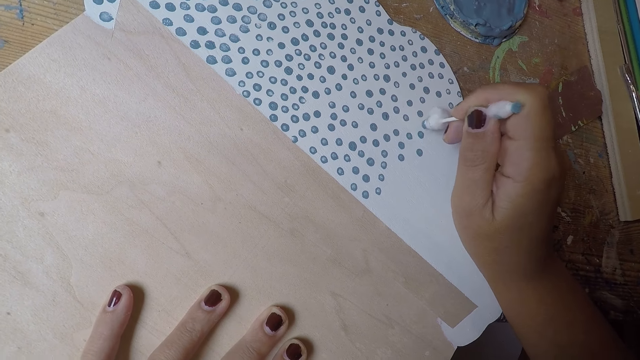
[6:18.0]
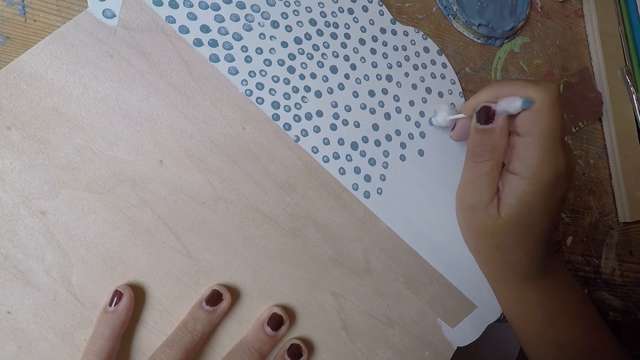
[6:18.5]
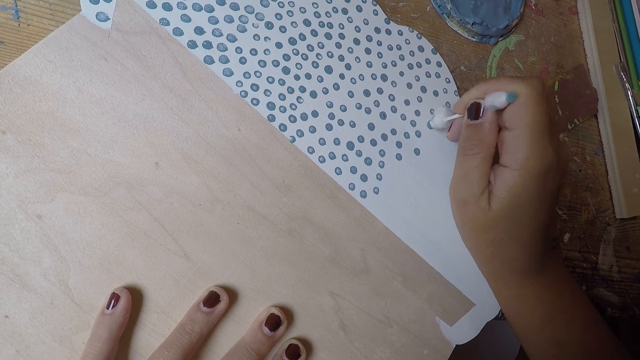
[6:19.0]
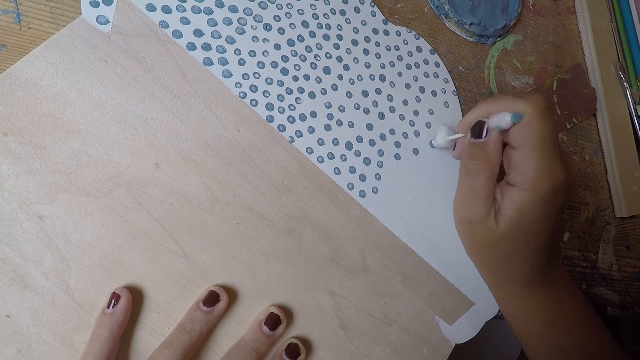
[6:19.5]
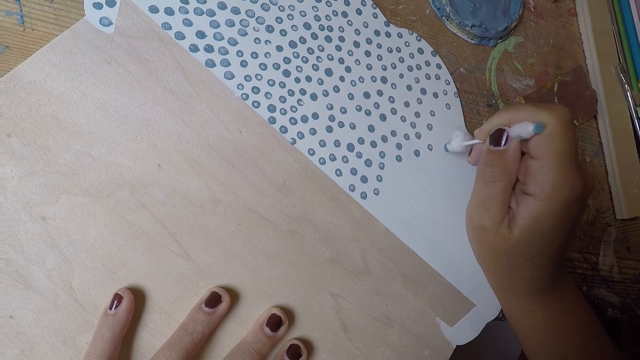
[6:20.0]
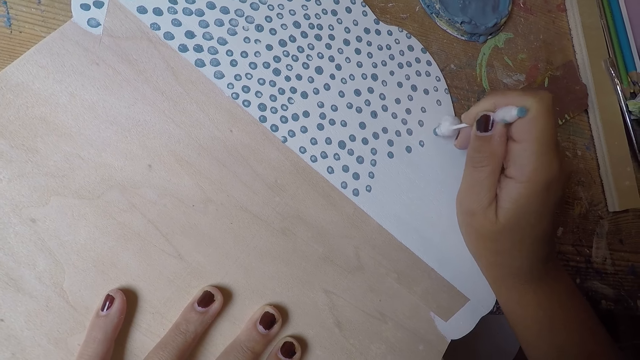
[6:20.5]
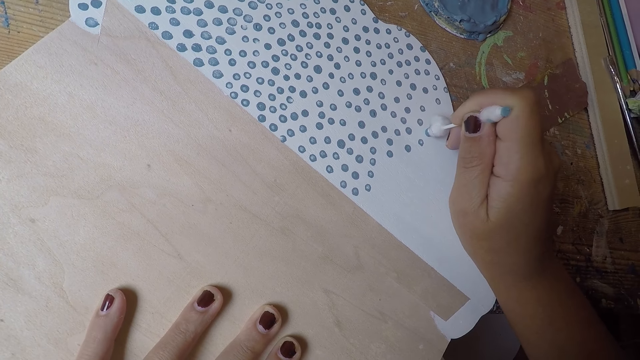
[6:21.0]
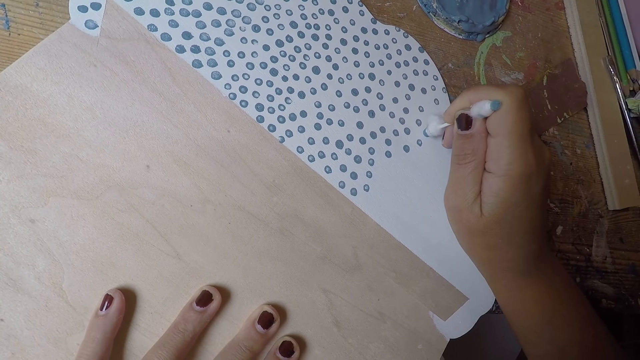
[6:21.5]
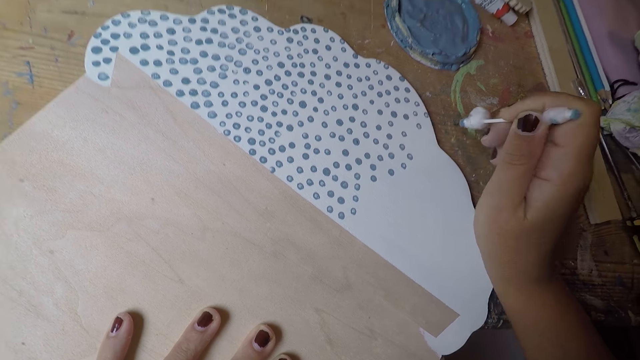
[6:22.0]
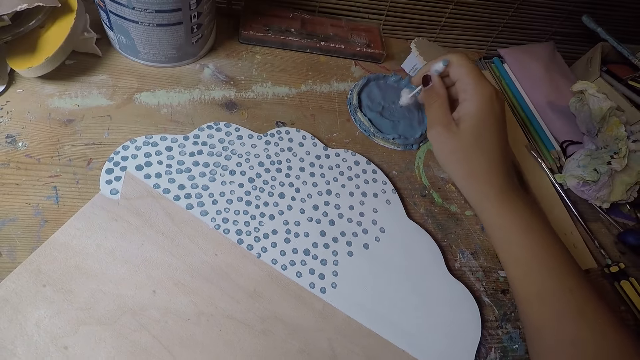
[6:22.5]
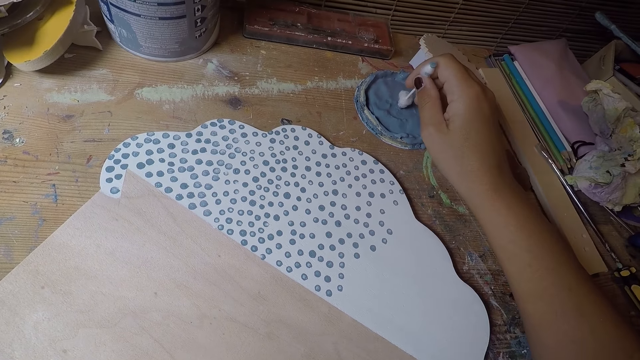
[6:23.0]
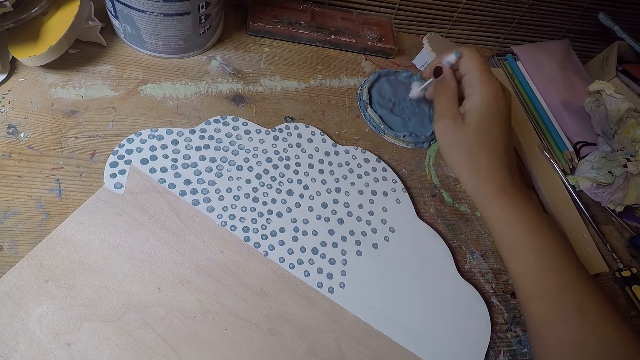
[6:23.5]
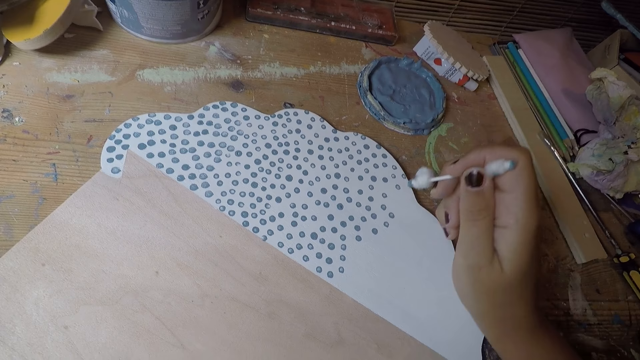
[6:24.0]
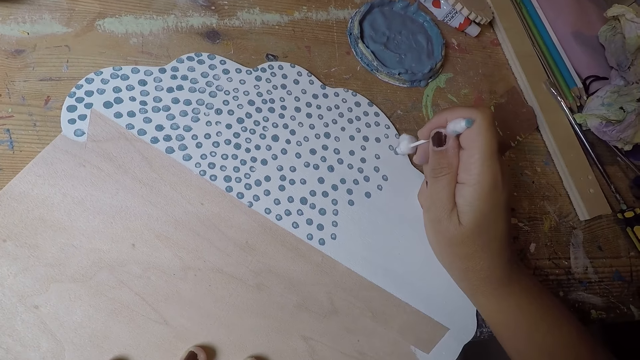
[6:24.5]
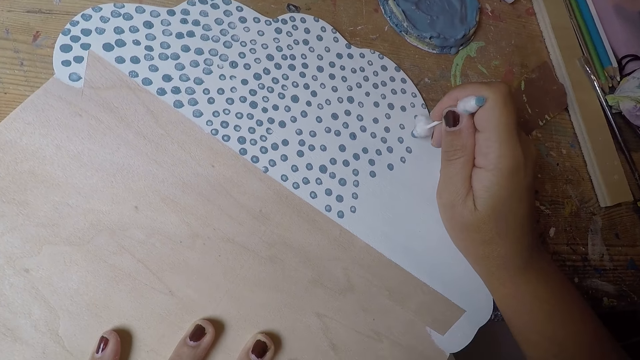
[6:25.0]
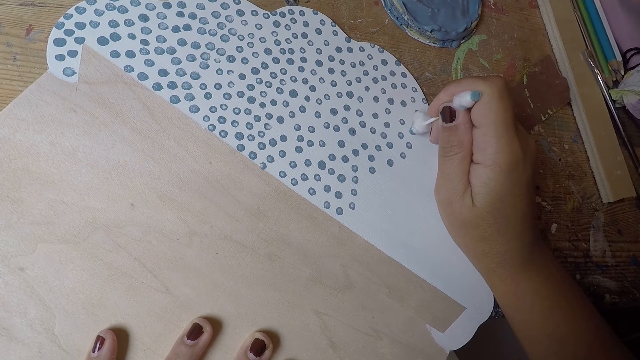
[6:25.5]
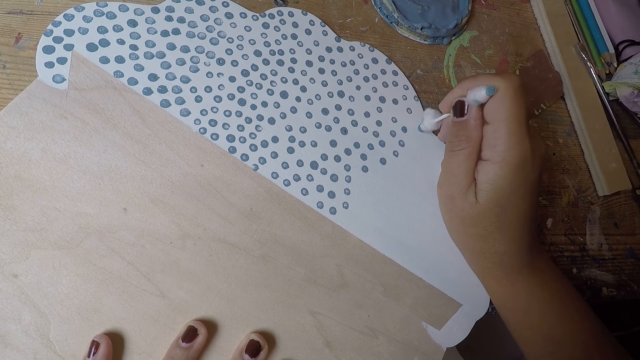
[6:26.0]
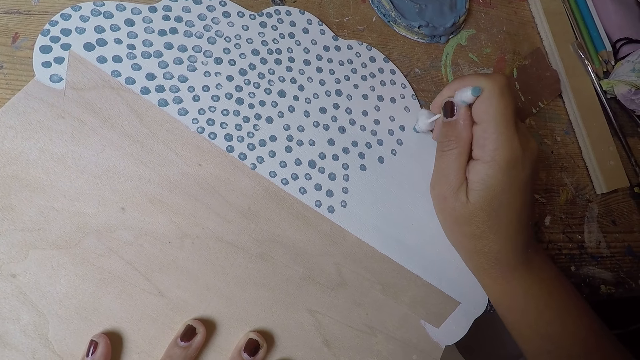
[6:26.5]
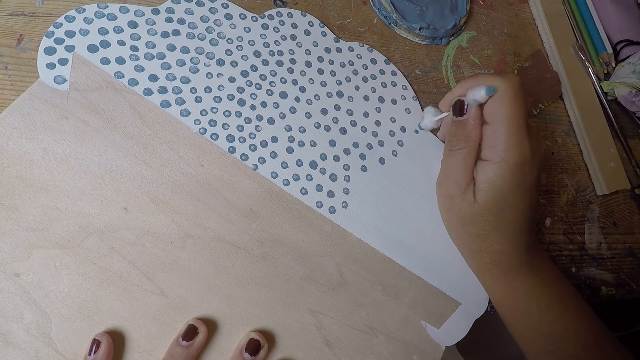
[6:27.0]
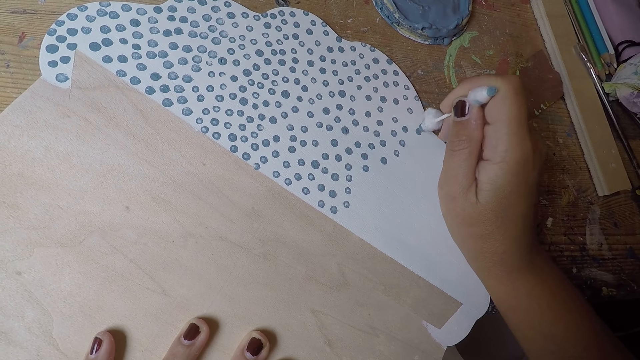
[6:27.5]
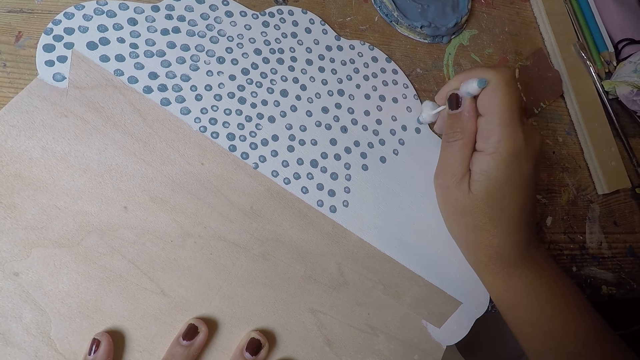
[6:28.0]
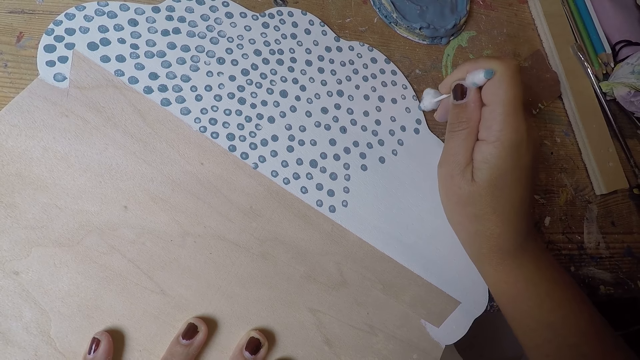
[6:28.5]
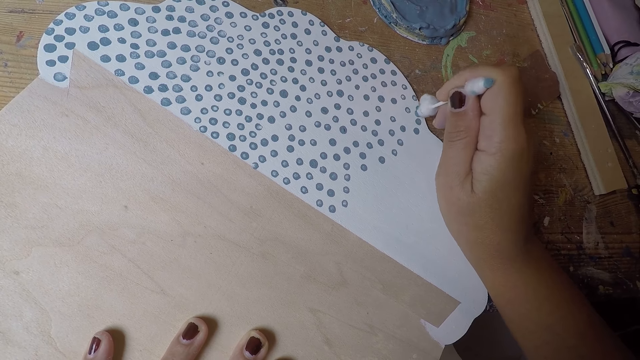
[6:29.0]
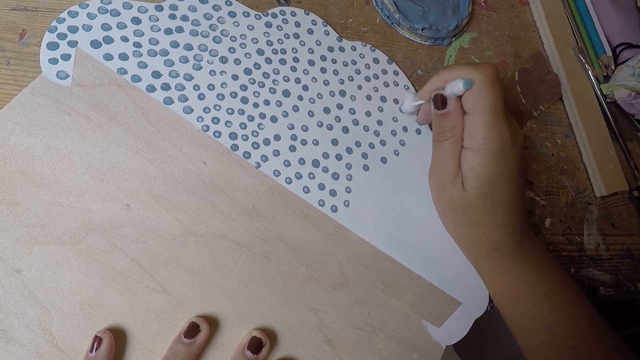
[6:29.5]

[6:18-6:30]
The camera wearer takes paint from the paint cover on the table with the cotton bud in his right hand. He puts dots on the white paper board with the cotton bud in his right hand.

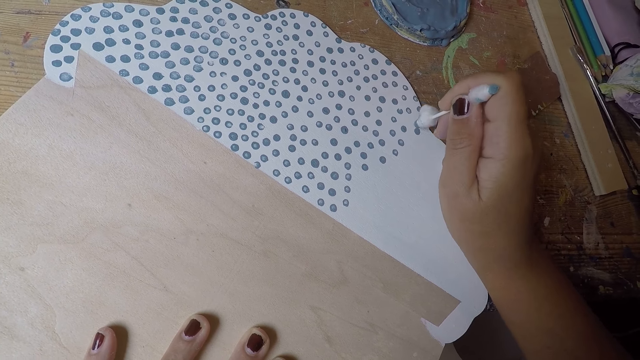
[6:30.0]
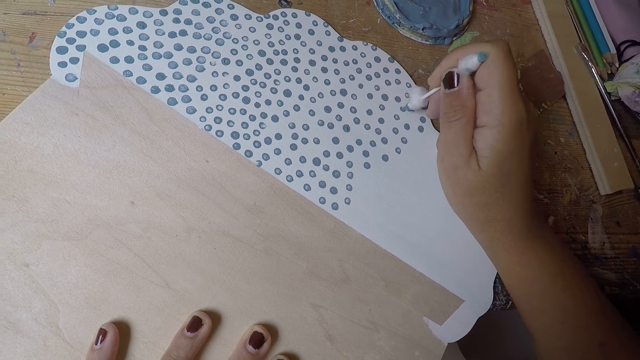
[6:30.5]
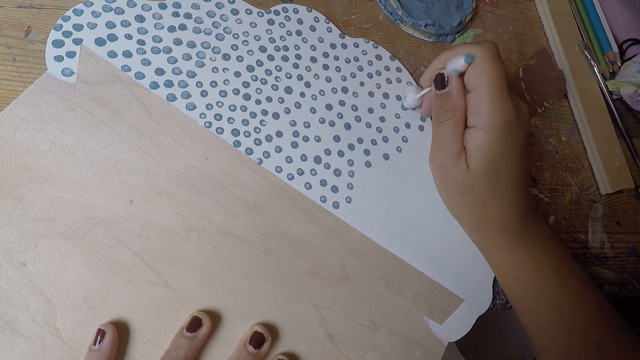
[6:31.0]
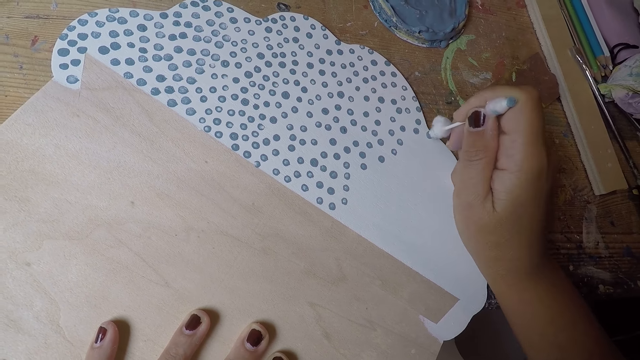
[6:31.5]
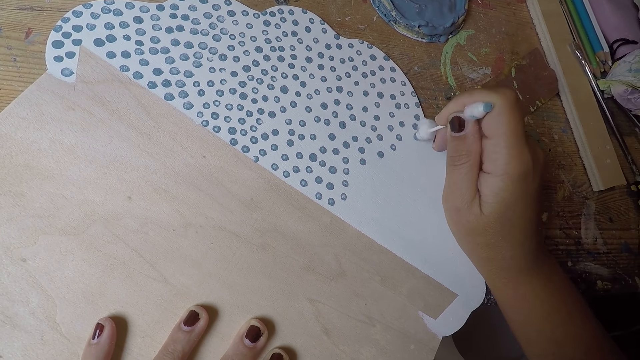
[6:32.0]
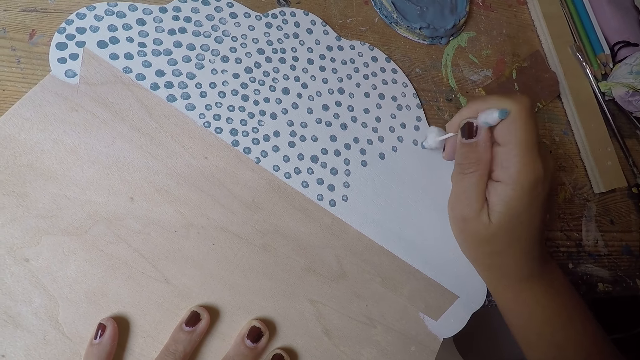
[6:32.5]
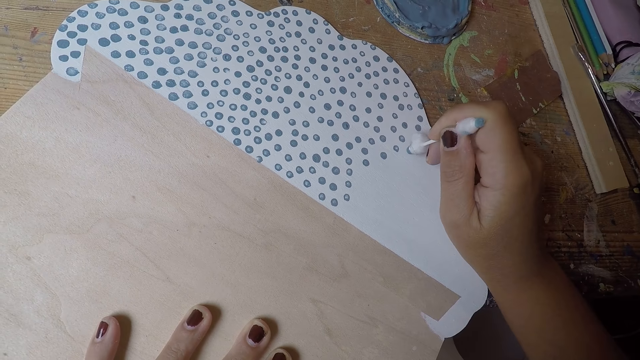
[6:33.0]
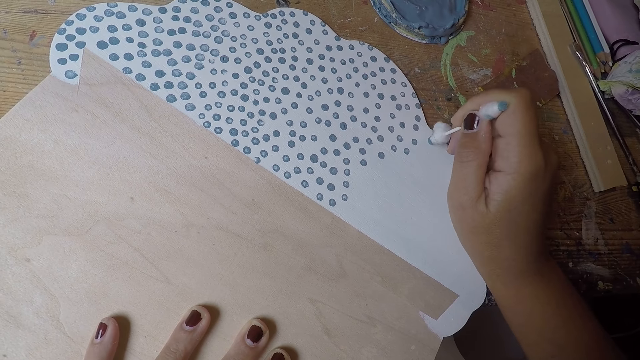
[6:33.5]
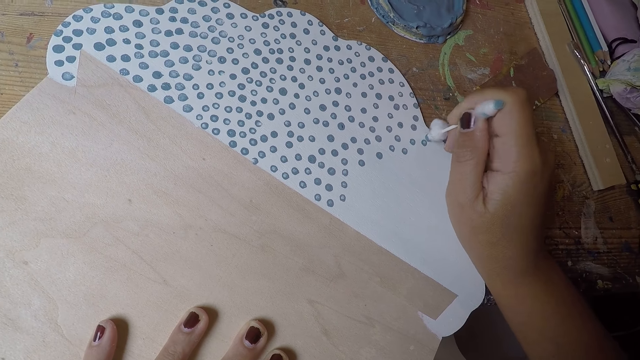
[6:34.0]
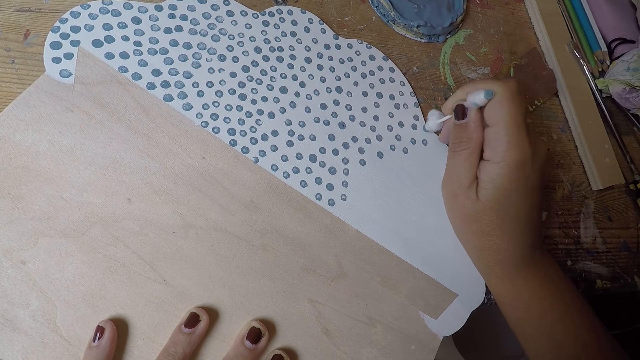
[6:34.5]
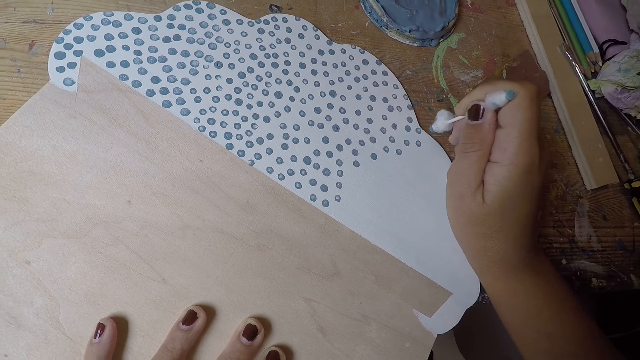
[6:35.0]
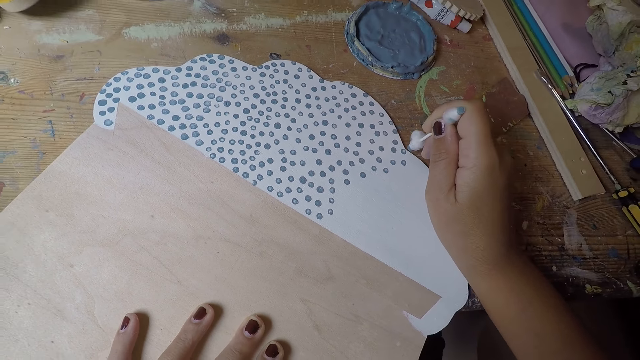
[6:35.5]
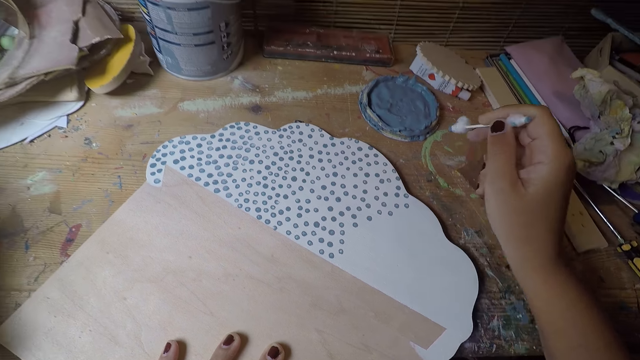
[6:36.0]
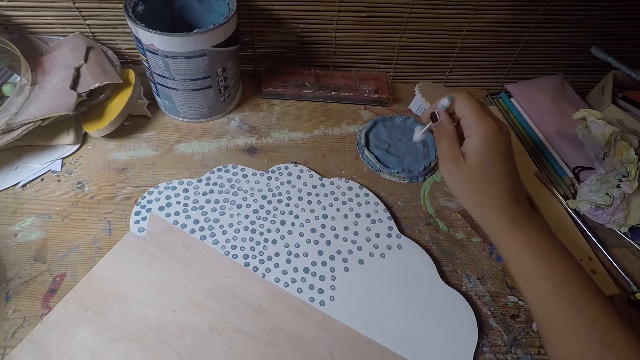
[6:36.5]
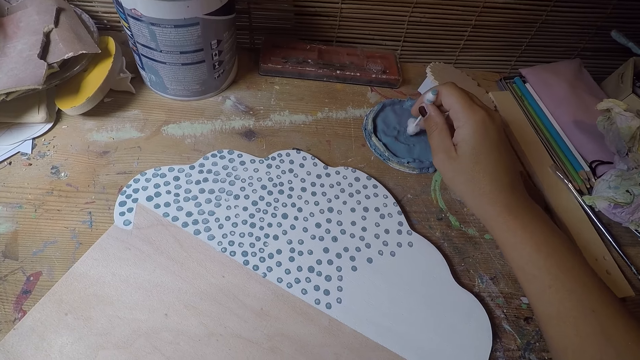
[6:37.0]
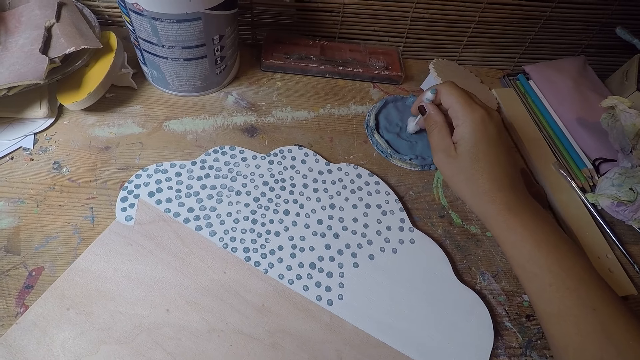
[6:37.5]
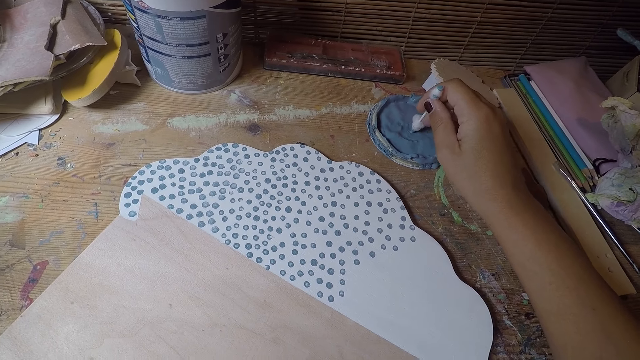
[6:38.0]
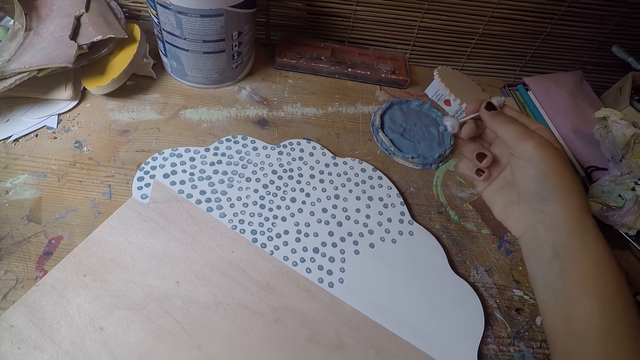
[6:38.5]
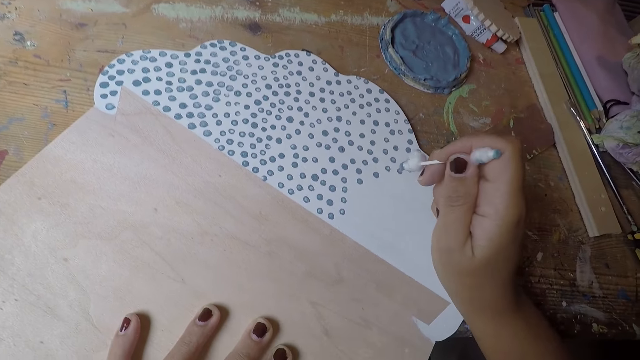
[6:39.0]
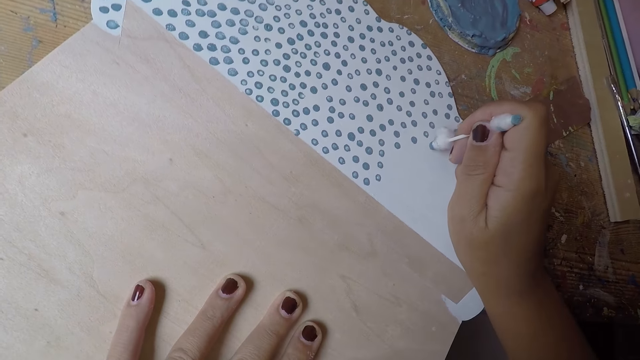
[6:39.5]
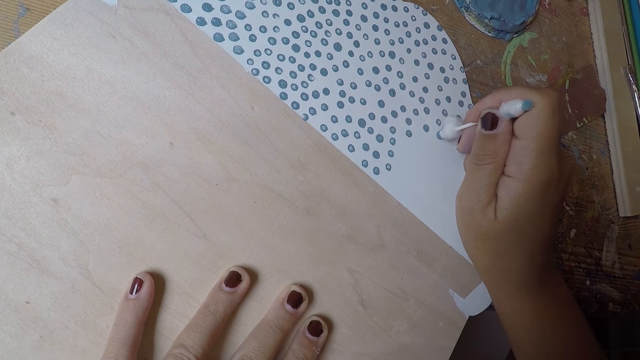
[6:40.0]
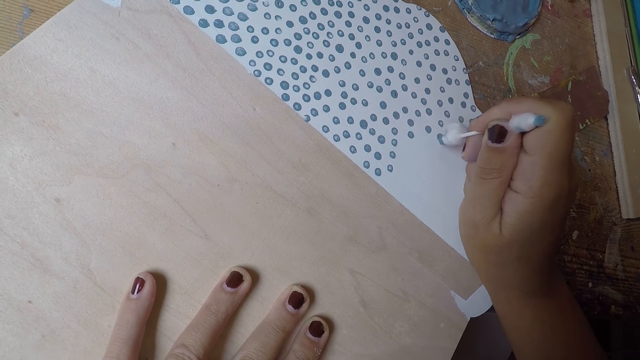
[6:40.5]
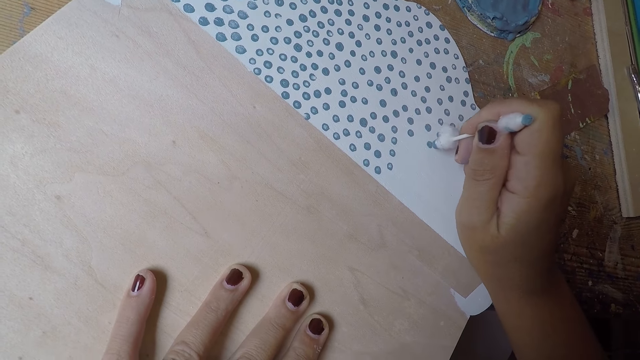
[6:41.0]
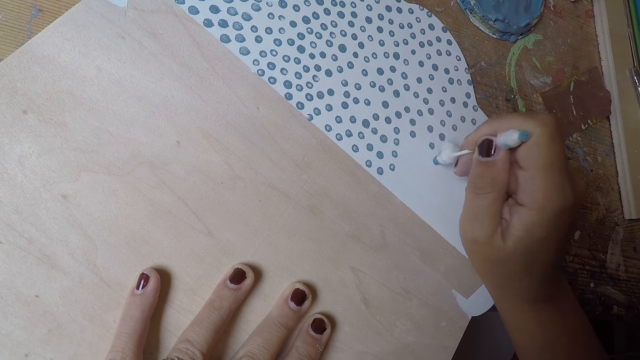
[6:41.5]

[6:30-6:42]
The camera wearer takes paint from the paint cover on the table with the cotton bud in his right hand. He puts dots on the white paper with the cotton bud in his right hand.
